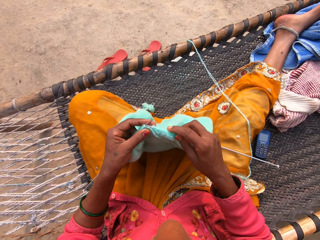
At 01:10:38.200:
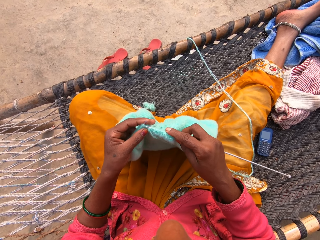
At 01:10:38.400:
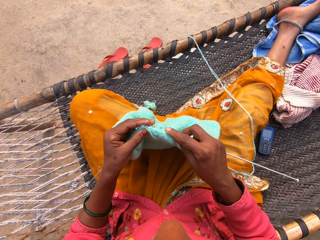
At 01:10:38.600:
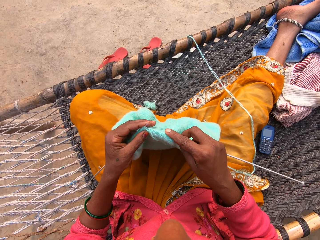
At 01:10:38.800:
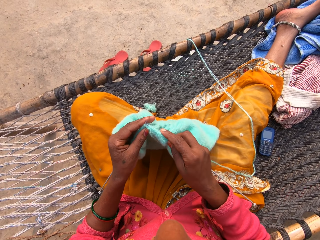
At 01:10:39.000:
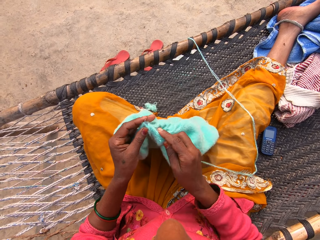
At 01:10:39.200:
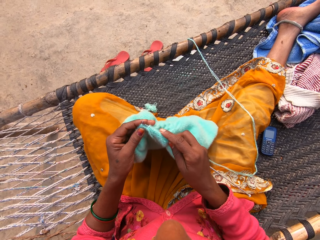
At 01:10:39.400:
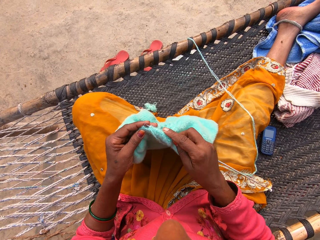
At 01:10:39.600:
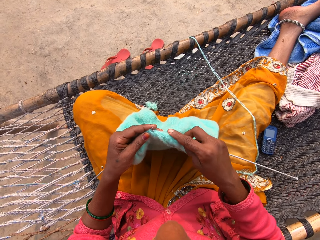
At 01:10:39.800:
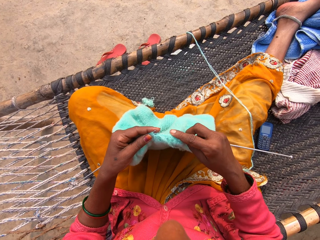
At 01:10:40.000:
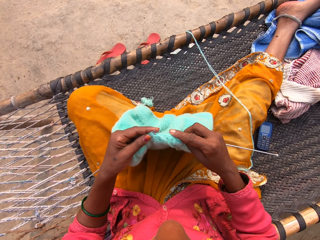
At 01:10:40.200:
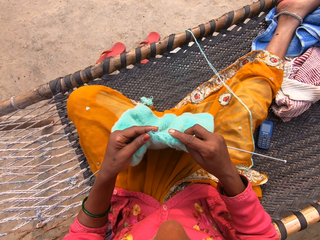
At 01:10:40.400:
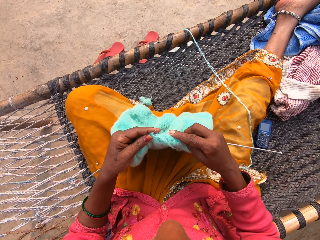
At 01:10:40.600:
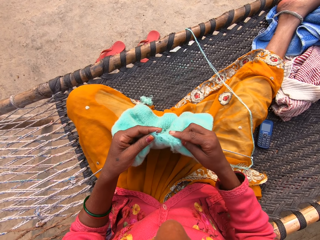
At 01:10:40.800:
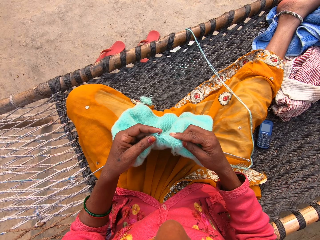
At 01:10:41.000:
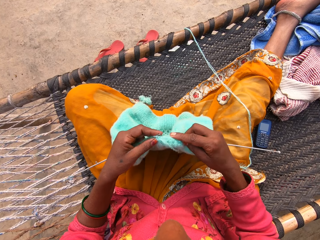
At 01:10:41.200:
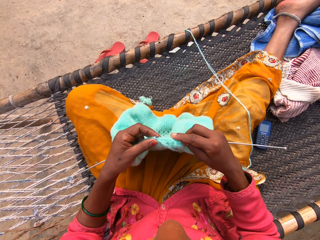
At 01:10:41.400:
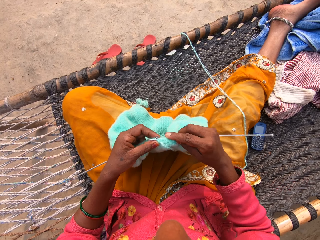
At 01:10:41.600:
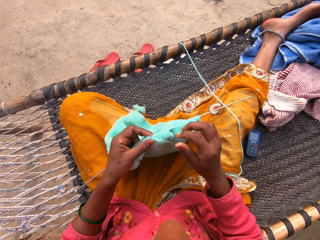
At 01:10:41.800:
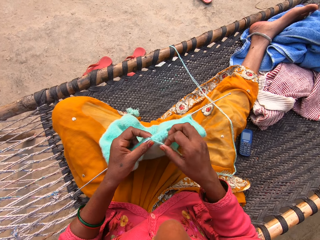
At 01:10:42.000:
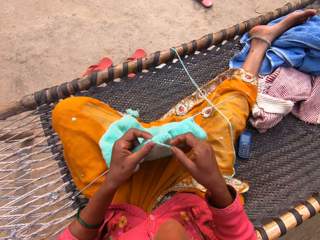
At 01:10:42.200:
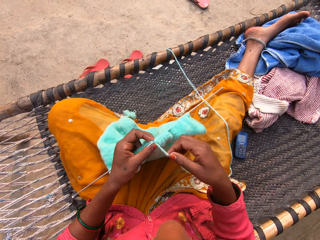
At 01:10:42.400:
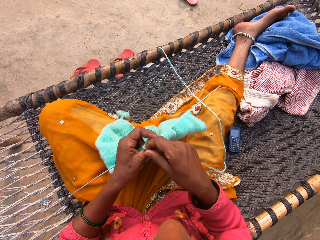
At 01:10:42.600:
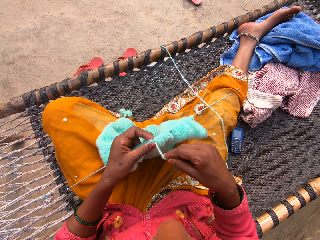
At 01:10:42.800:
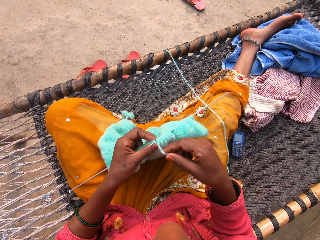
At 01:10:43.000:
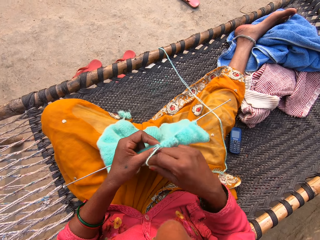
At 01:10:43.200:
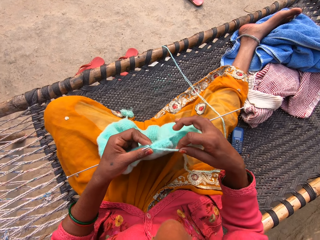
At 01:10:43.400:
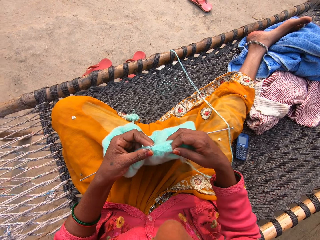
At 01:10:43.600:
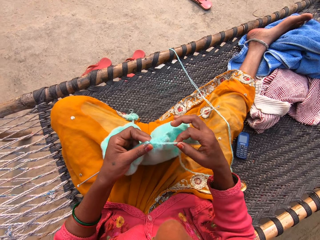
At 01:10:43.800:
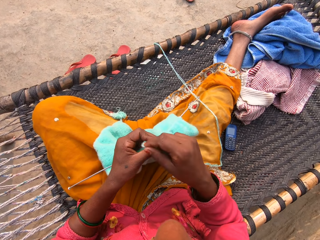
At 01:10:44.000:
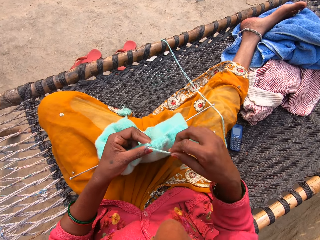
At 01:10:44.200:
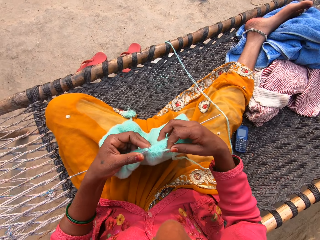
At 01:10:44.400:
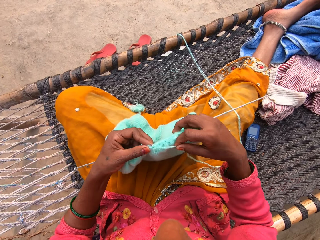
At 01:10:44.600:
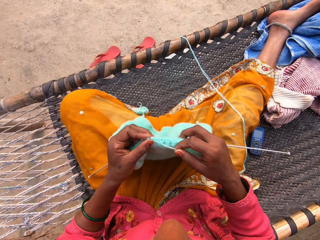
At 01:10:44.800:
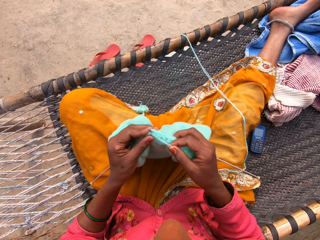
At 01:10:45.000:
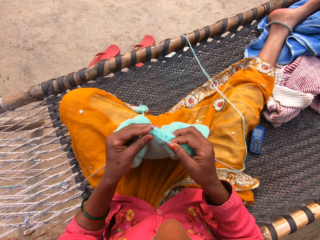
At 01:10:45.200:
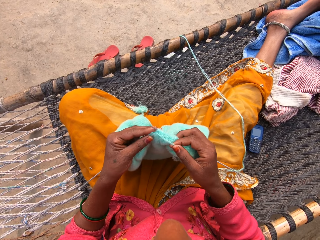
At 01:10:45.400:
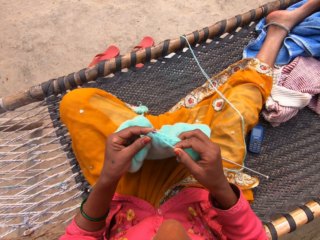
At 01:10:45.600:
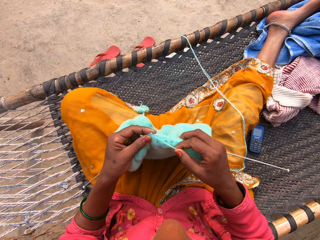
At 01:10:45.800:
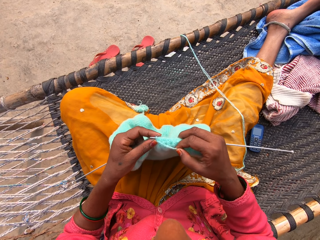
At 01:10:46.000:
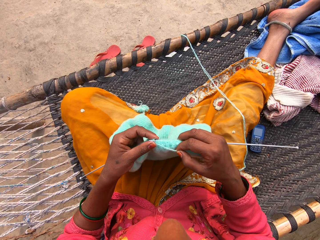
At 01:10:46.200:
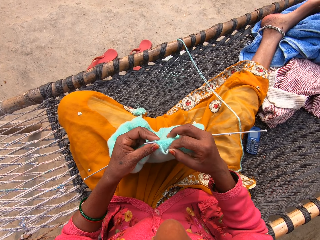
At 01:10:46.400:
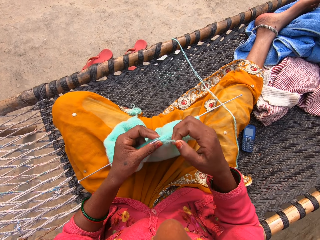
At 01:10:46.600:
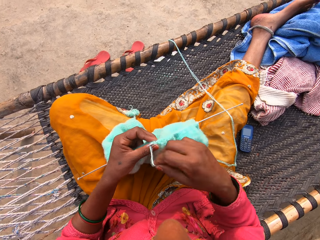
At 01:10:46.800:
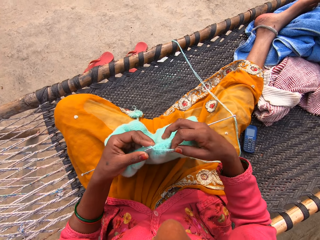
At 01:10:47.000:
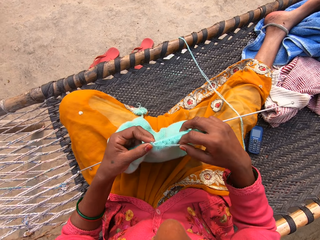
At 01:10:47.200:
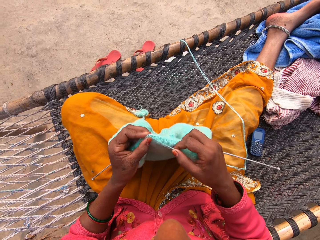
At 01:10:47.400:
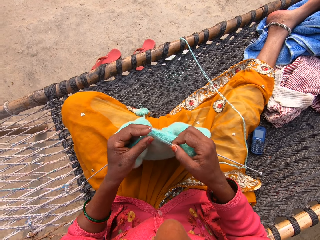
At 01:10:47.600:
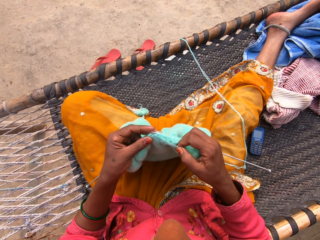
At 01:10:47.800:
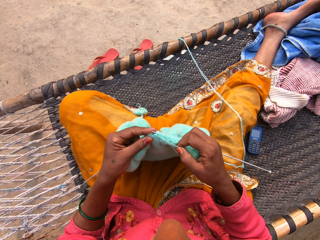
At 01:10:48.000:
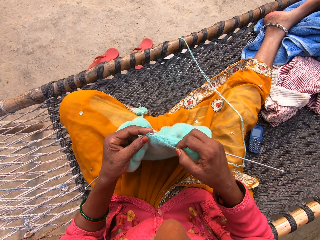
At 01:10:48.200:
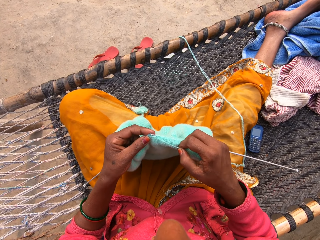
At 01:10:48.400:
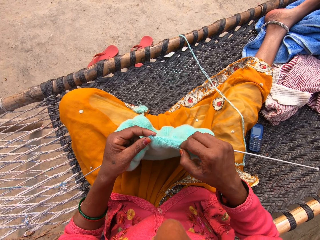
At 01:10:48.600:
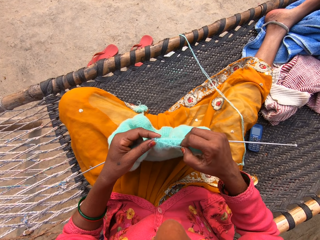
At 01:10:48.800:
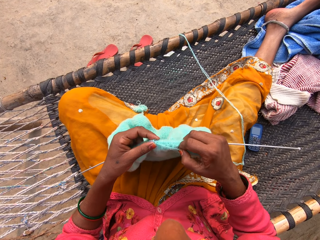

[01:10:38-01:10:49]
The camera wearer sews the fabric with the sewing needles. She rolls the yarn with her right hand. She knits the shawl with the yarn and the knitting pins in both hands.

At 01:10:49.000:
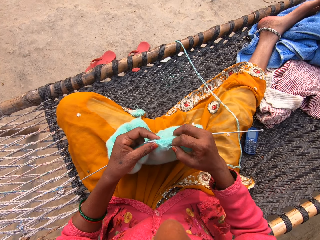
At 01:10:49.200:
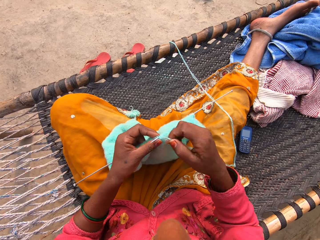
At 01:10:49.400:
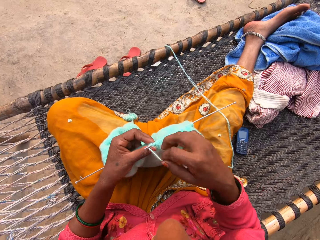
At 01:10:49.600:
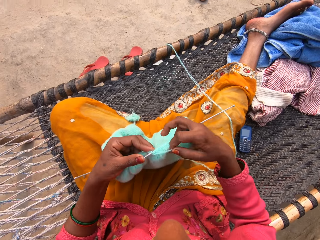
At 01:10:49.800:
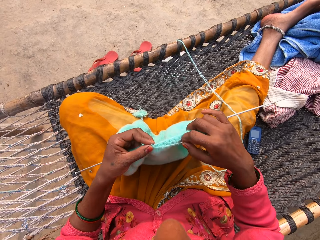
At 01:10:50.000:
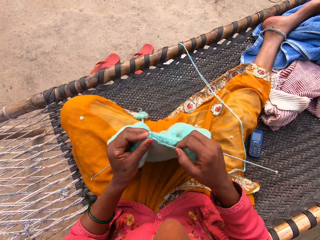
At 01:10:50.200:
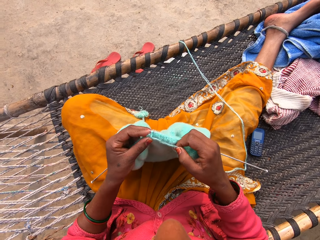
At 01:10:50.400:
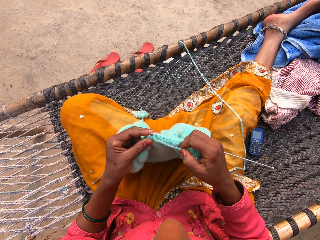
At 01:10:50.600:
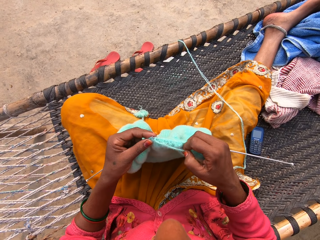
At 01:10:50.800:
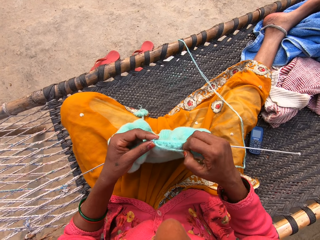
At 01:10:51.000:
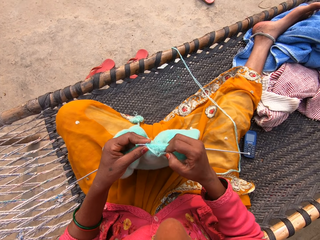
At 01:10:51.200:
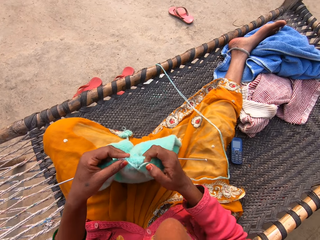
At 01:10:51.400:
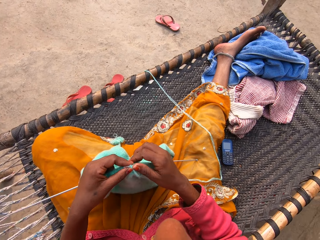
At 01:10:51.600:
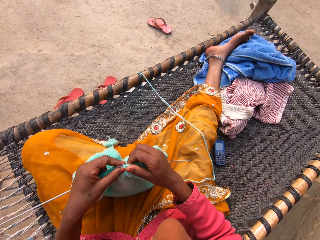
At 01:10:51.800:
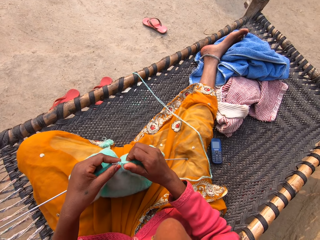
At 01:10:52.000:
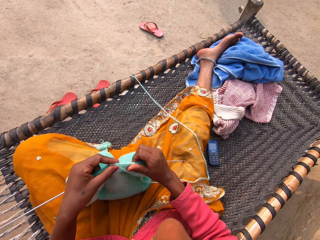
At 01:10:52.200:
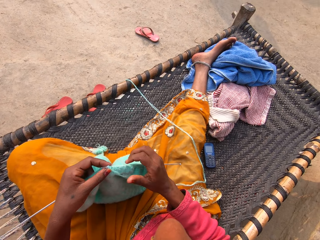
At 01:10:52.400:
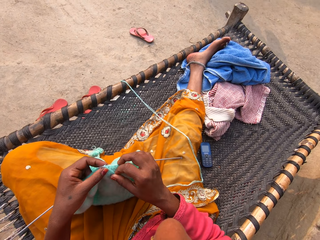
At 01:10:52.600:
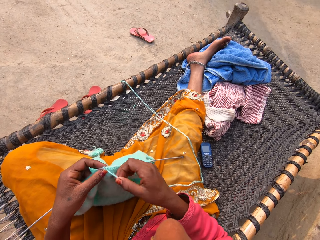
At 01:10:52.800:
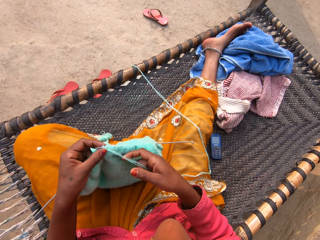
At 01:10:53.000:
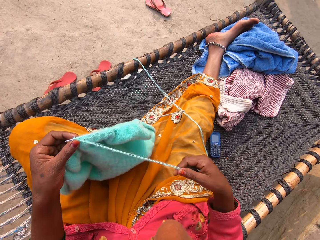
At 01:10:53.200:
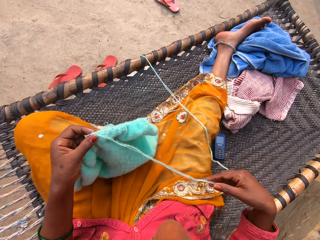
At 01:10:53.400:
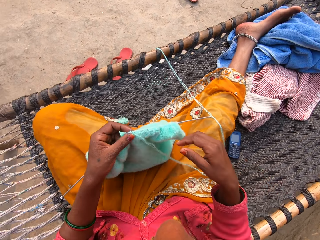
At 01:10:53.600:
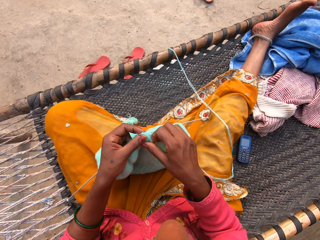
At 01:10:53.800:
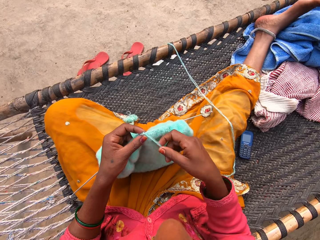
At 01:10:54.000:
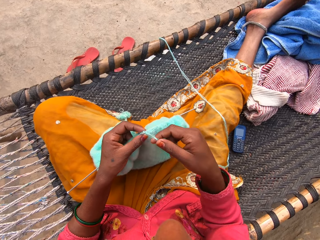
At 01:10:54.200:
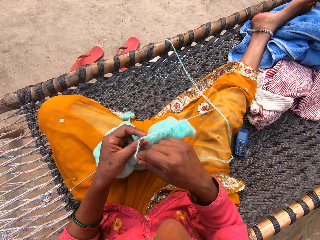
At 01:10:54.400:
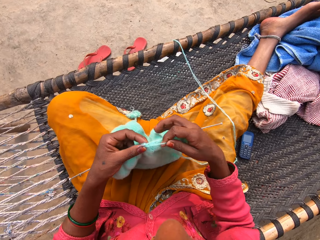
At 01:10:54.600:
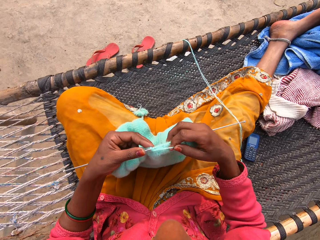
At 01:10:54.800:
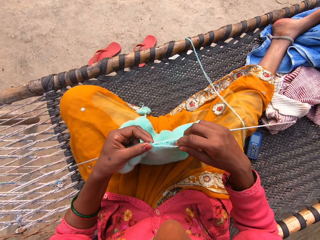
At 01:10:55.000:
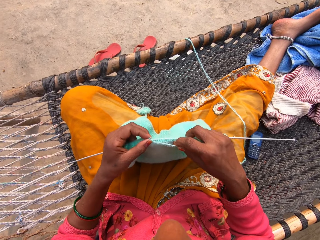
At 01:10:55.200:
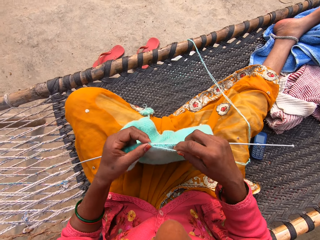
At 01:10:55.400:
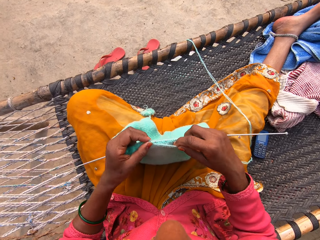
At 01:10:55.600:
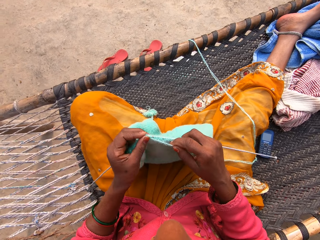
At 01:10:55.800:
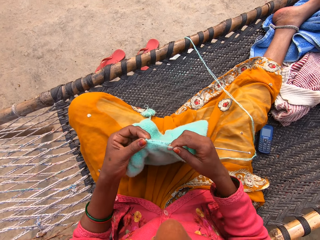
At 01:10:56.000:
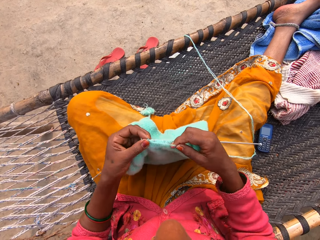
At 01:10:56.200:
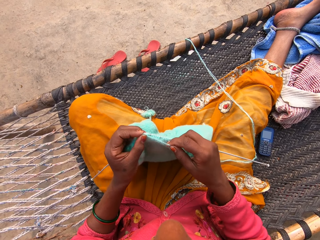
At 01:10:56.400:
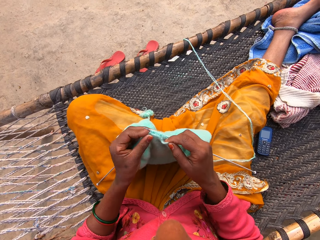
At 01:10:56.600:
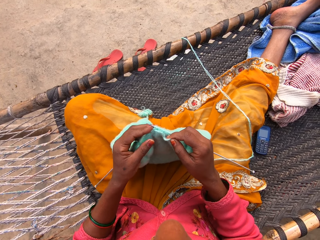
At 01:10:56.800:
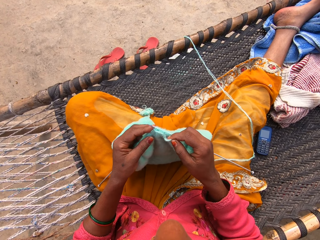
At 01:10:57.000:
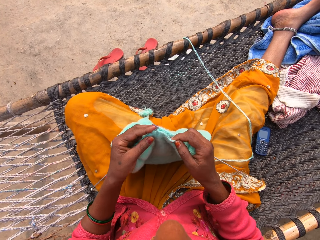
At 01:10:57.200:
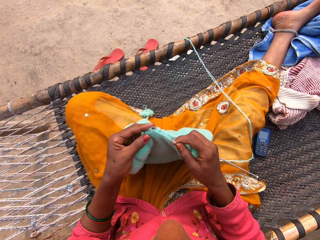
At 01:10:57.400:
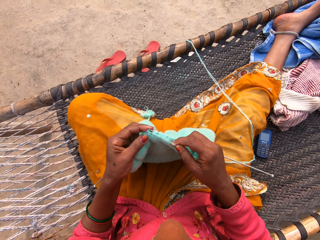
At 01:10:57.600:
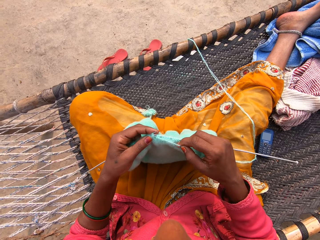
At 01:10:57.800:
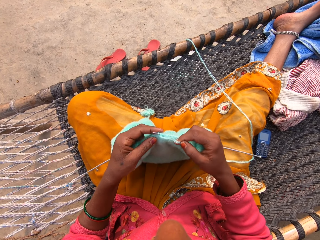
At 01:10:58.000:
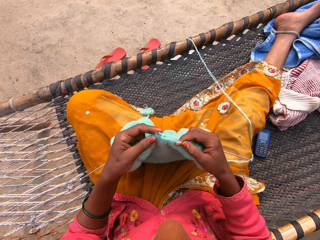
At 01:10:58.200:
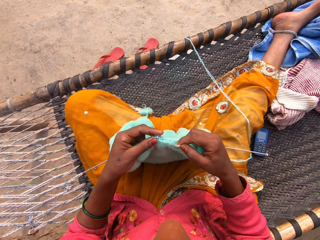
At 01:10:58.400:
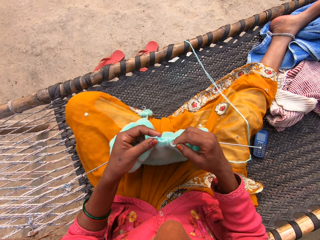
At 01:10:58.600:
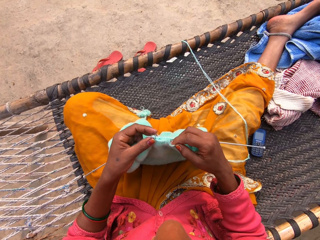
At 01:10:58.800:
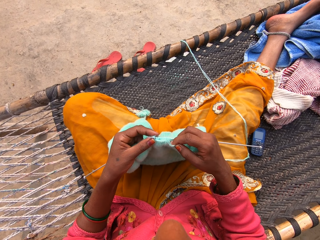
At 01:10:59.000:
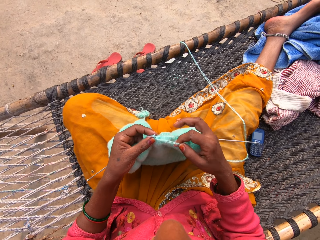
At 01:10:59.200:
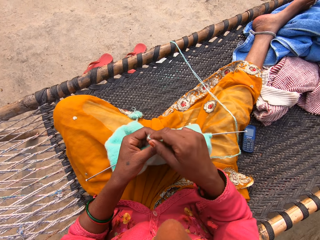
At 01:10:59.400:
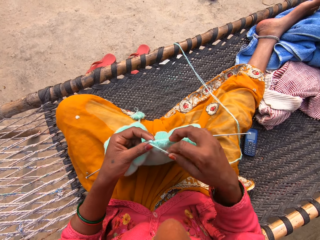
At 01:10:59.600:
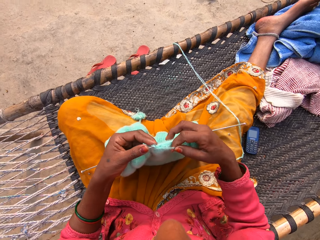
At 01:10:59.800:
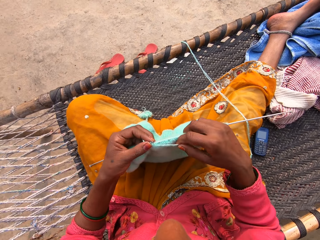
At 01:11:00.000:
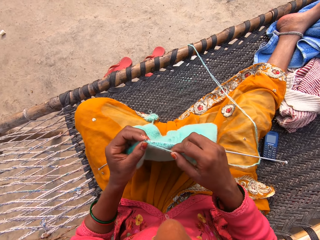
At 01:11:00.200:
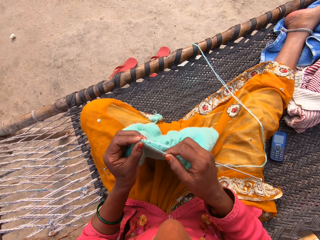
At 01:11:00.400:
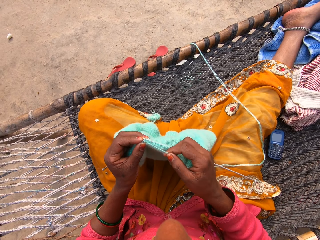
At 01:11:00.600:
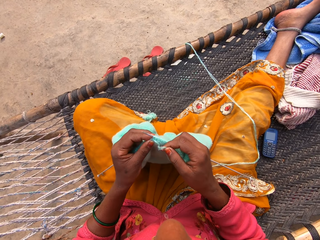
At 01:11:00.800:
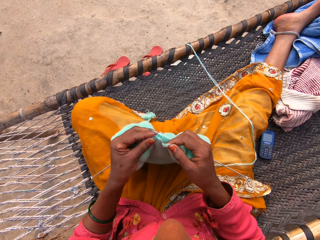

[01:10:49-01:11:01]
The camera wearer moves the fabric on the sewing needle. She stretches the threads. She adjusts the yarn with her right hand. She sews the fabric with the sewing needles. She knits the shawl with the yarn and the knitting pins in both hands.
